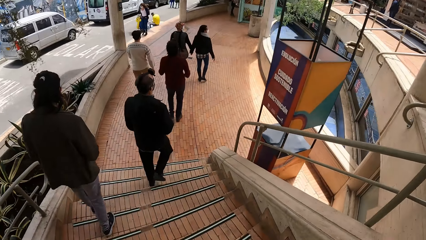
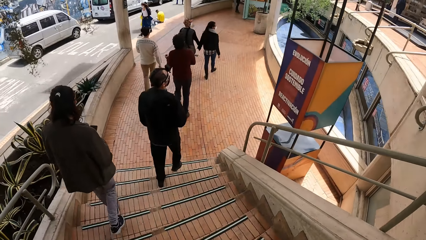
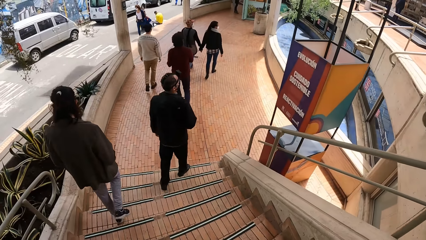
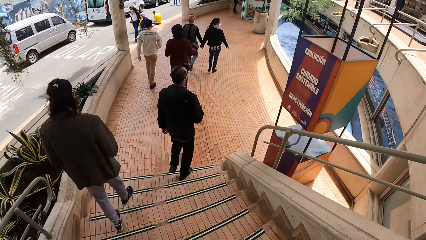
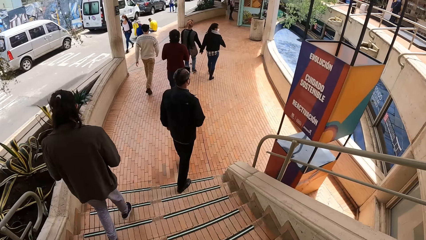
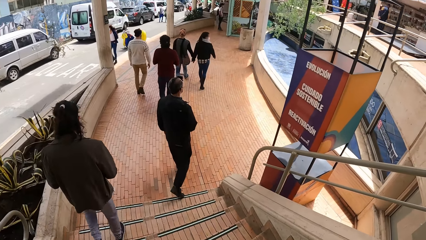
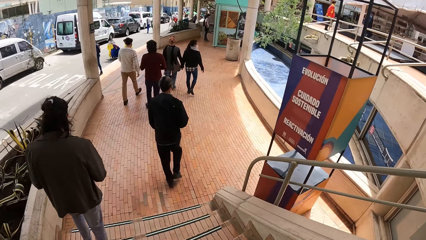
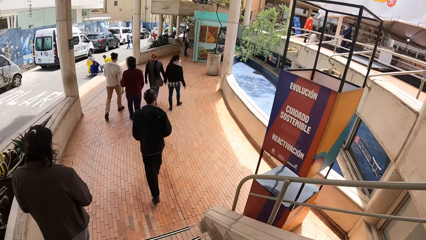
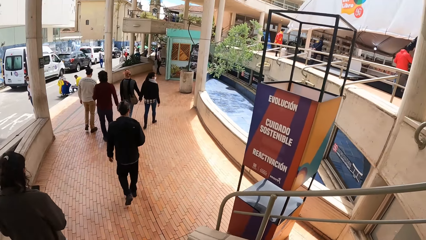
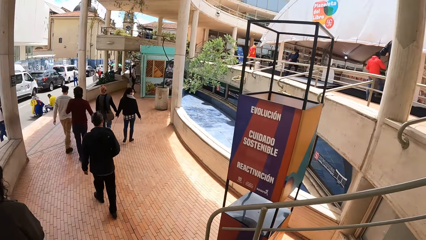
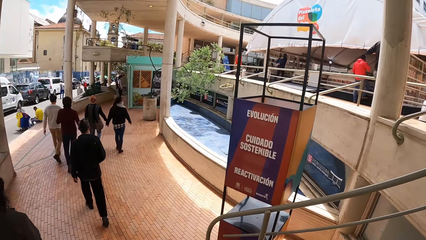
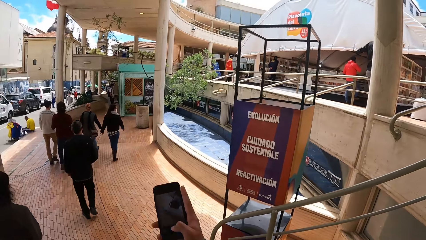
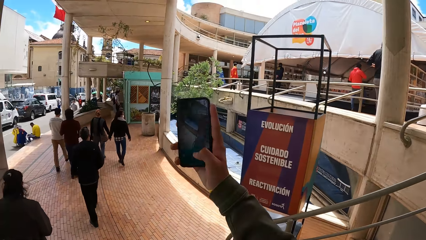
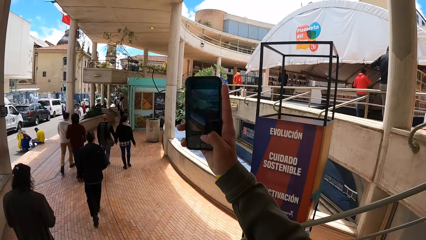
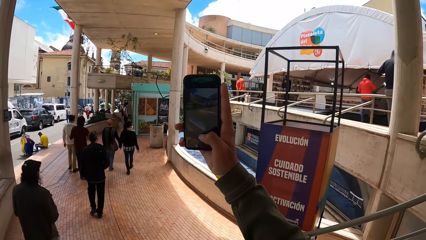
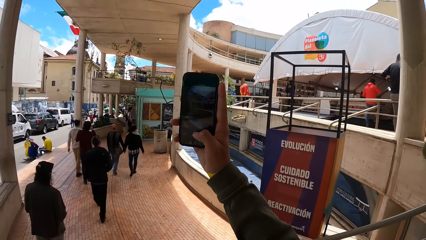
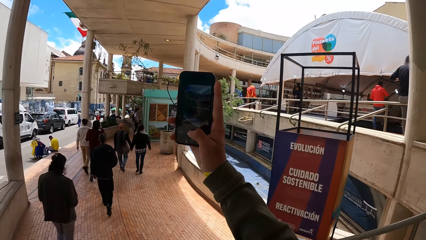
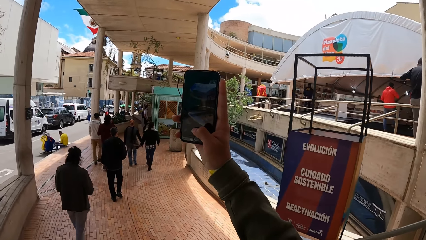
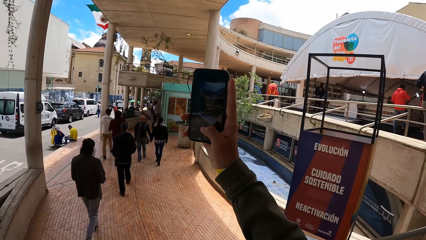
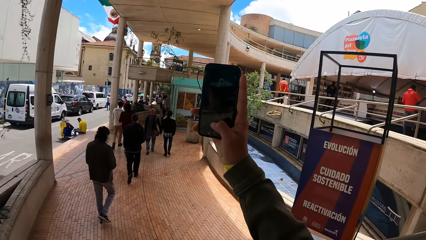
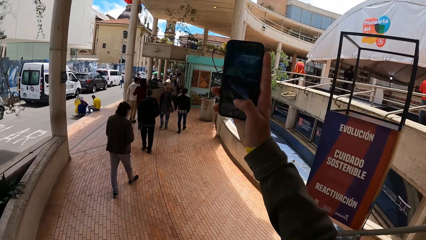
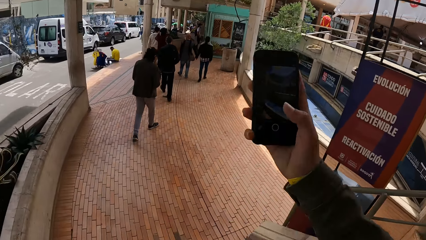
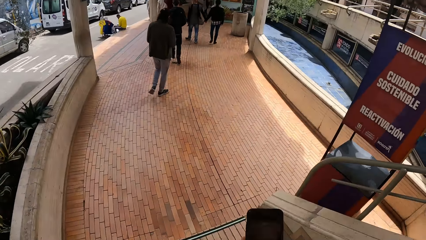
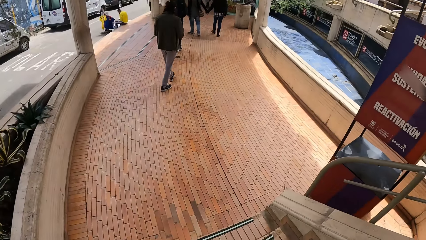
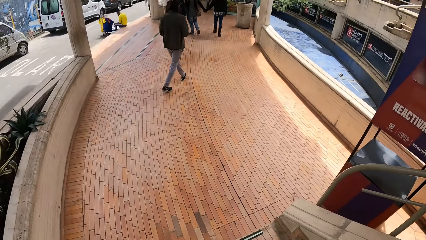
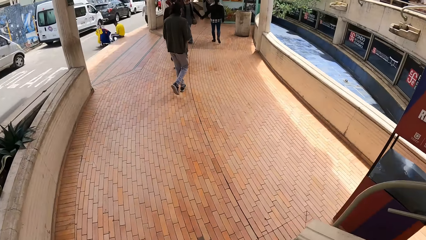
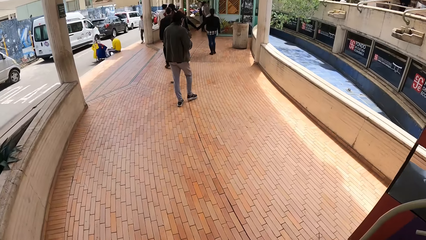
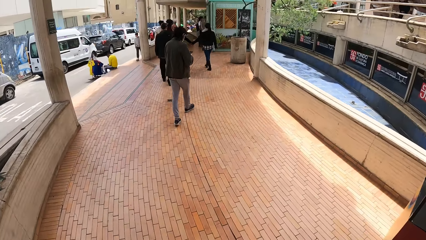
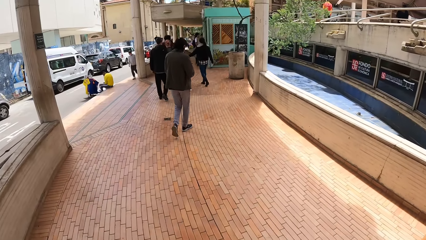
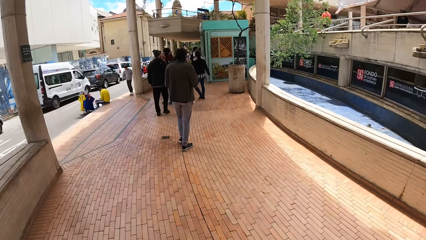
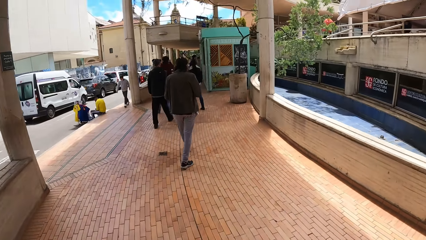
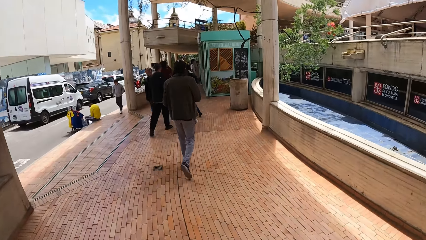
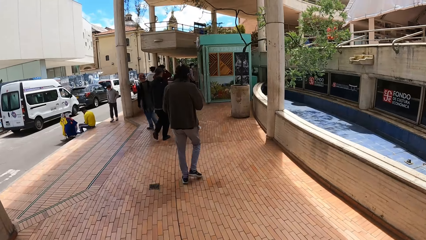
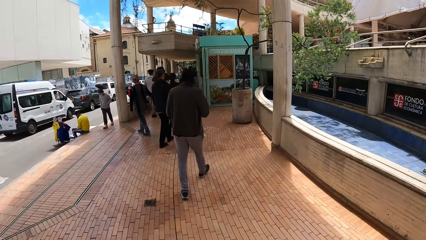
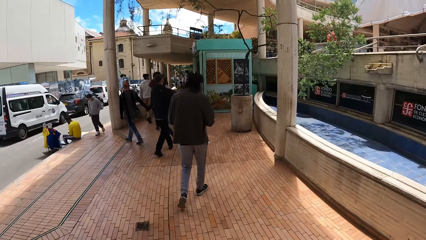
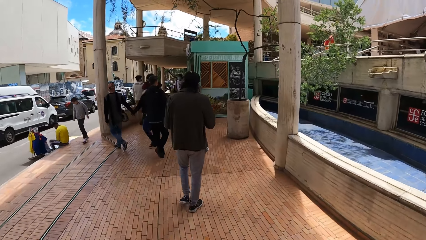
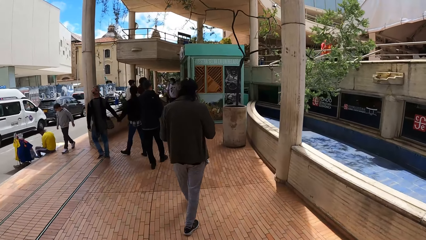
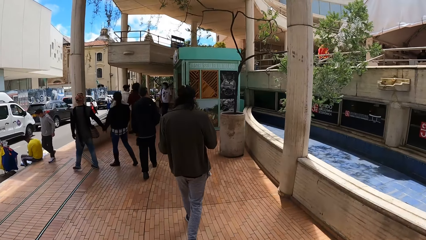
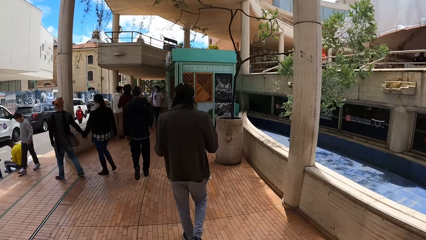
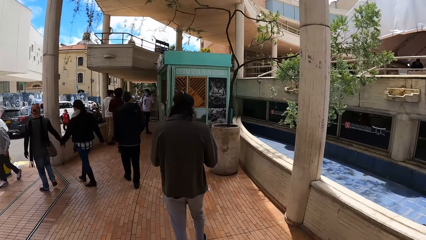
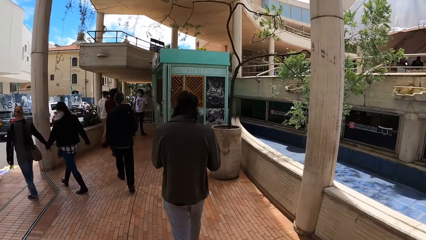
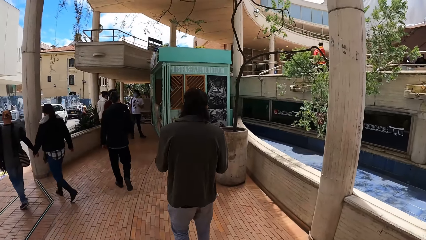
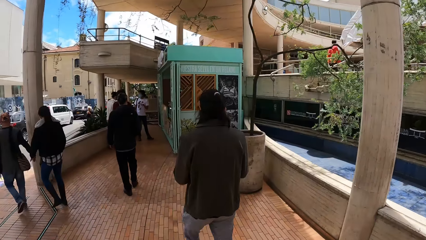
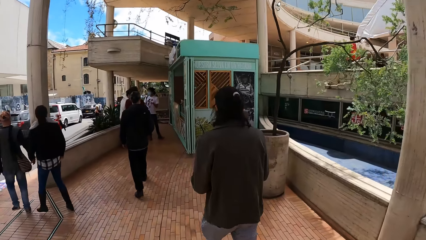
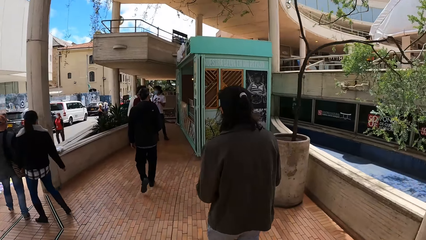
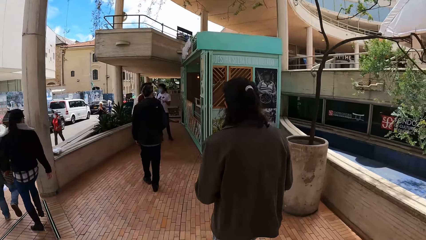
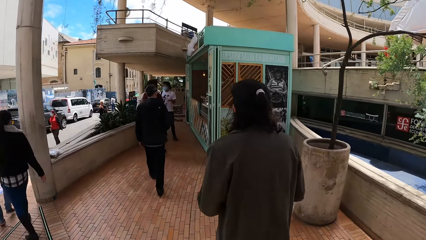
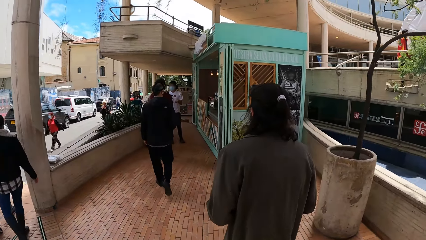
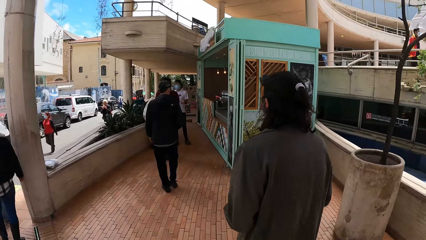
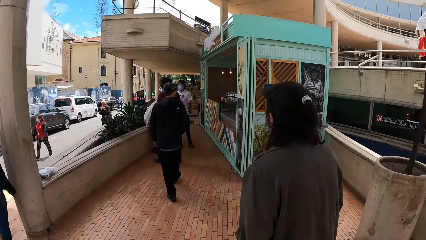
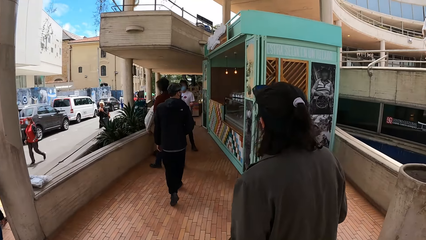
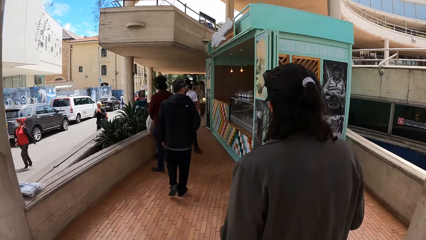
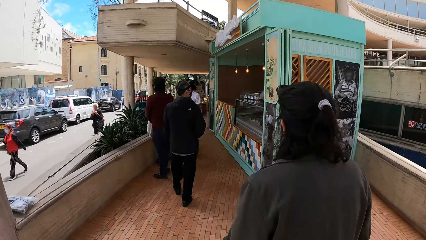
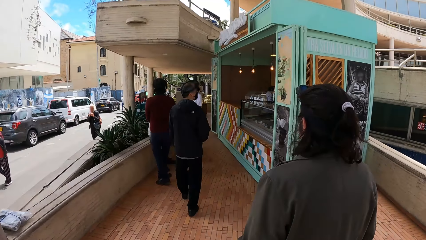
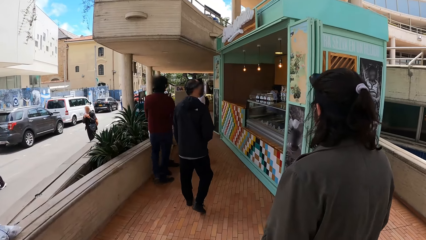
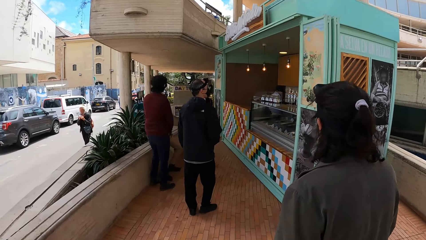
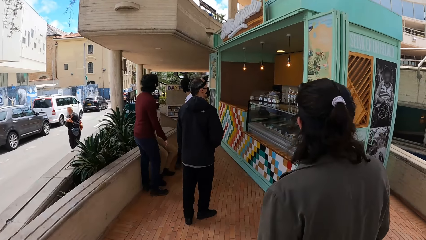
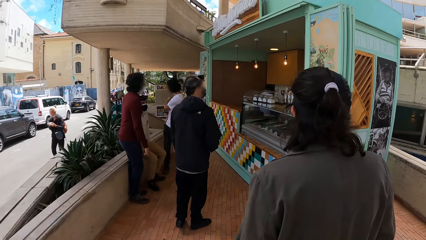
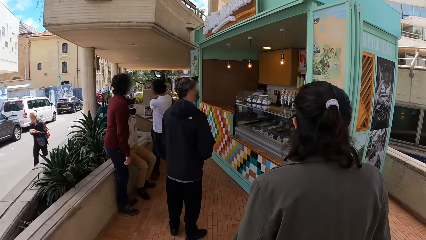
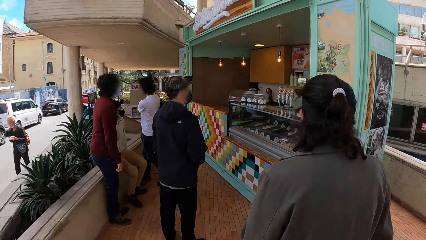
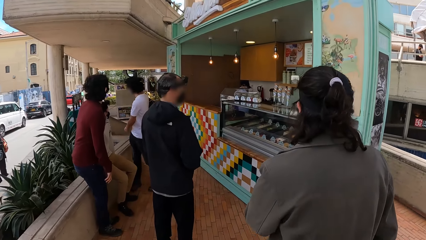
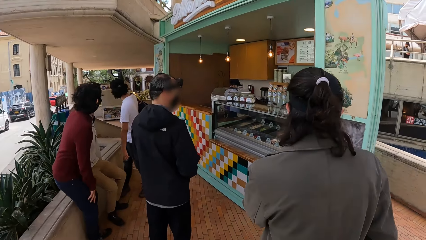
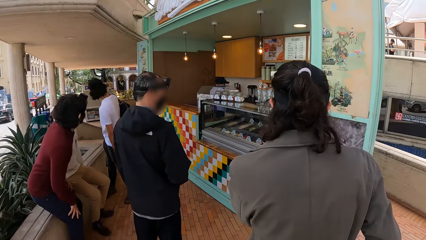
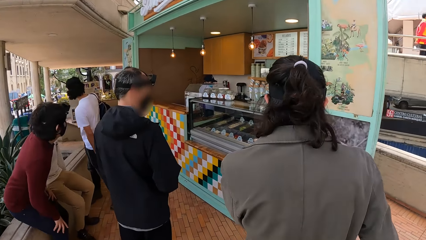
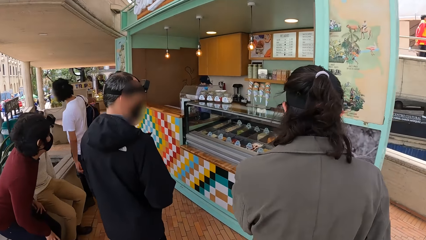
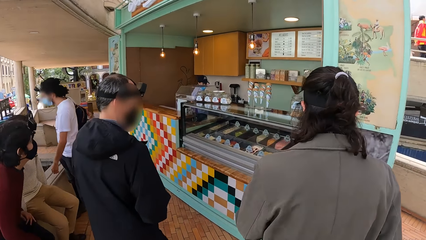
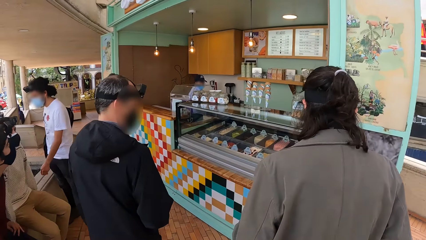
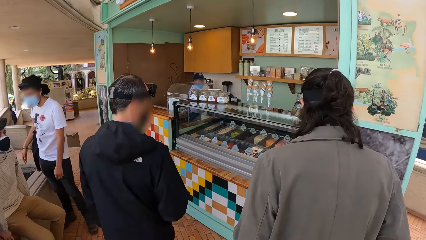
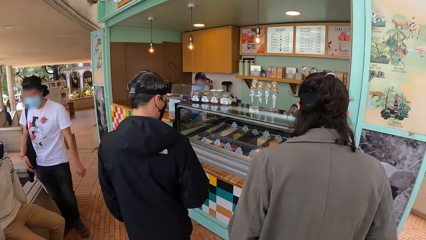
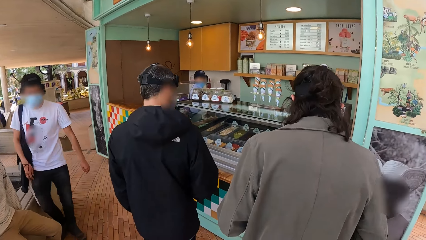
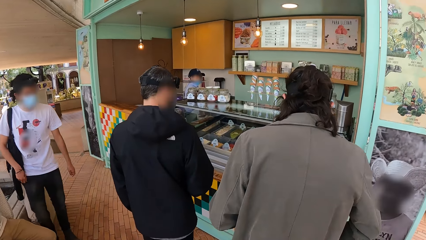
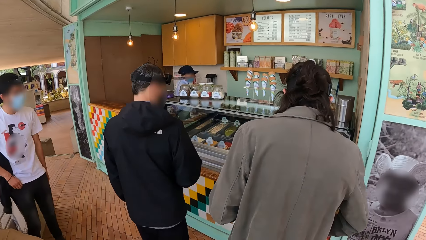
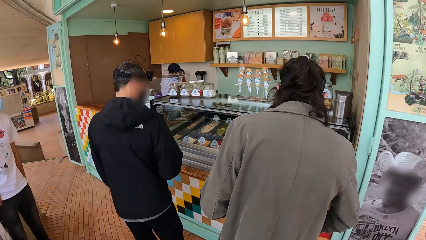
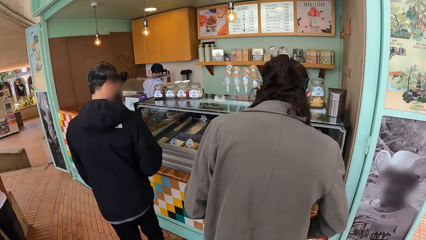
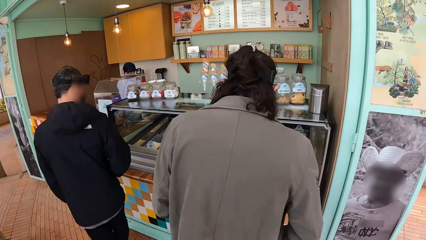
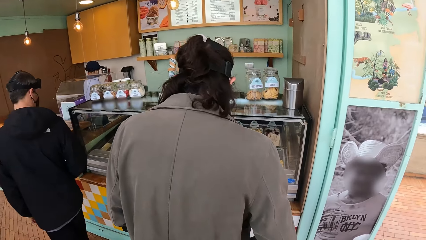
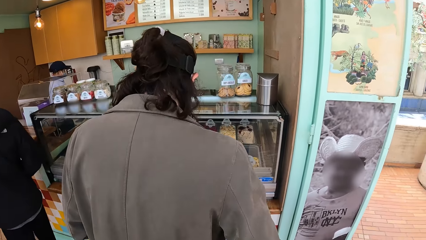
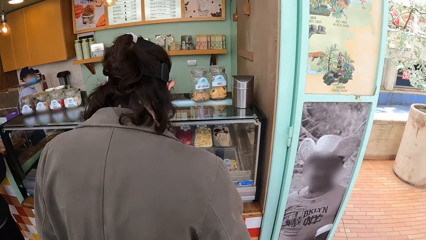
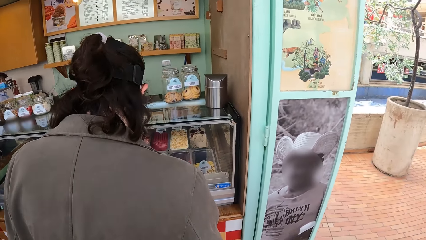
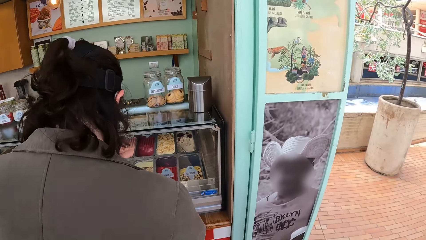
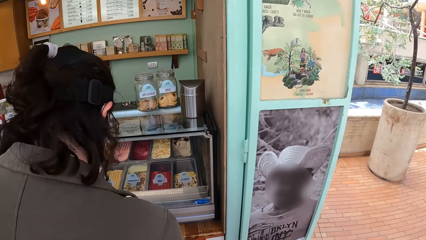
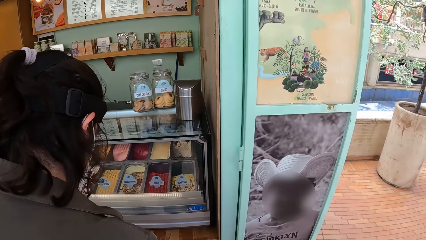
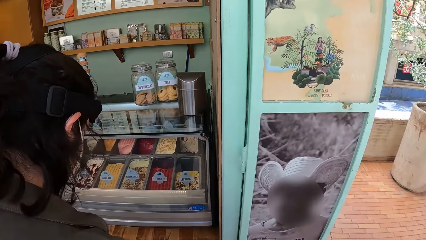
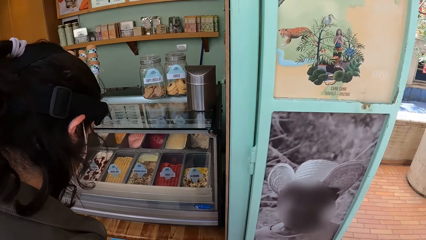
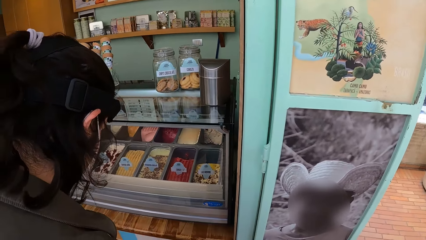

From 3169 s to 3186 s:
A man, a woman and another man walk towards a vending point. The camera wearer operates a phone with his right hand. He, together with four people, walks around the mall. Another woman walks towards the vending point. The first man sits on a concrete platform. The camera wearer and three people walk around the mall. He walks towards the vending point. The first woman sits on the concrete platform. Two people stare at the ice cream in the glass display.
